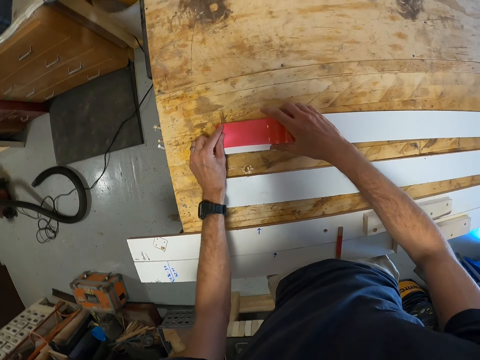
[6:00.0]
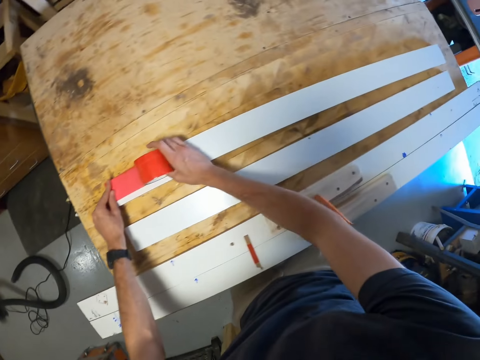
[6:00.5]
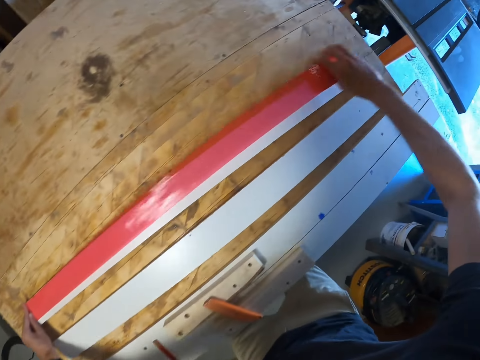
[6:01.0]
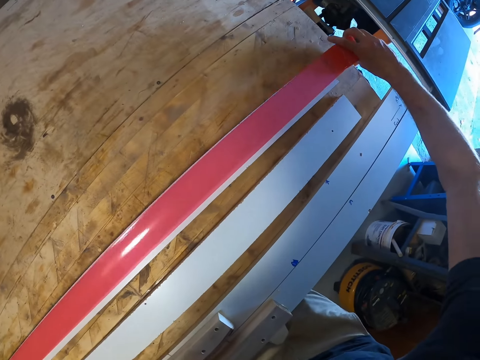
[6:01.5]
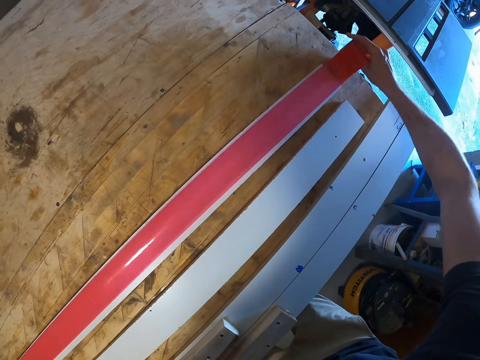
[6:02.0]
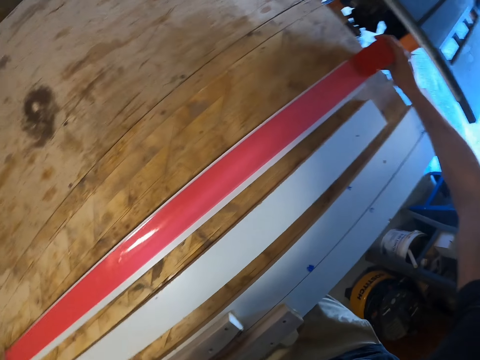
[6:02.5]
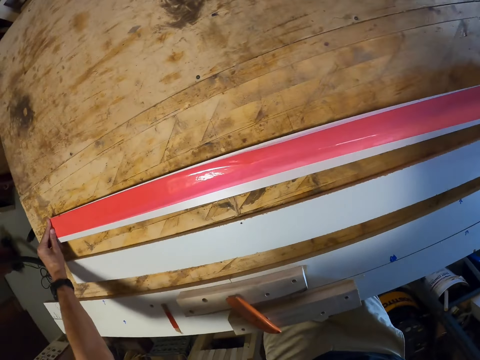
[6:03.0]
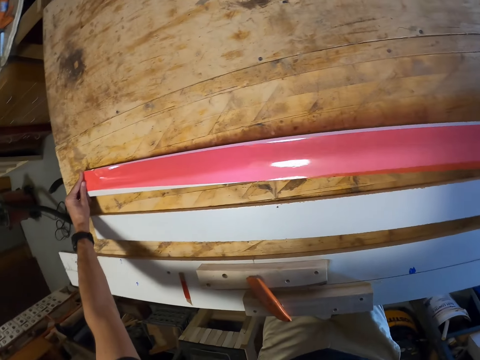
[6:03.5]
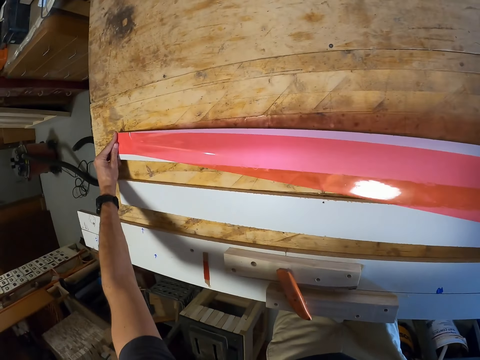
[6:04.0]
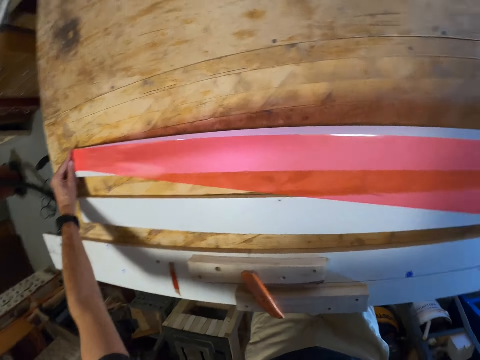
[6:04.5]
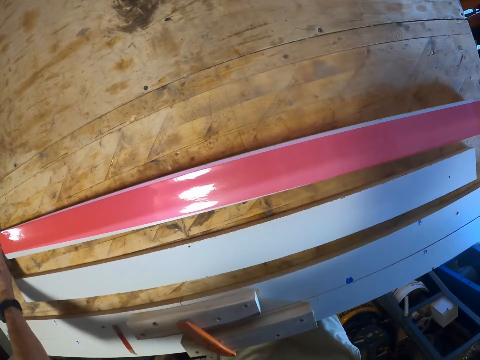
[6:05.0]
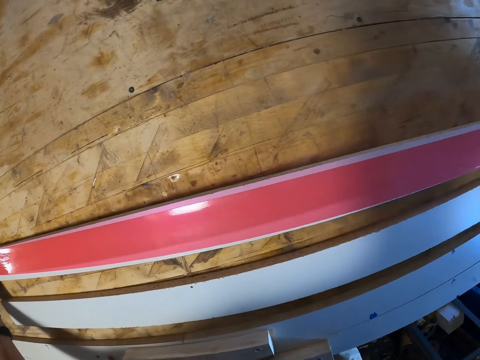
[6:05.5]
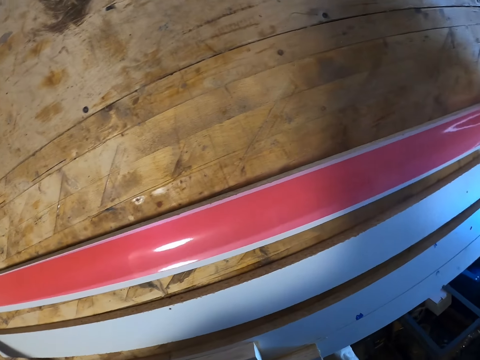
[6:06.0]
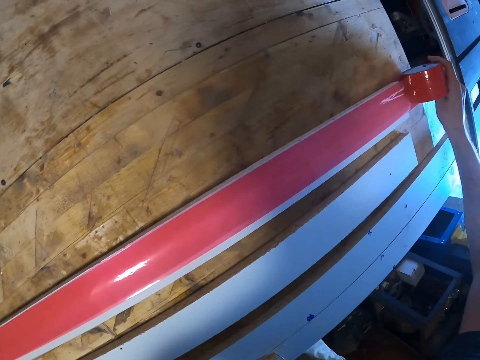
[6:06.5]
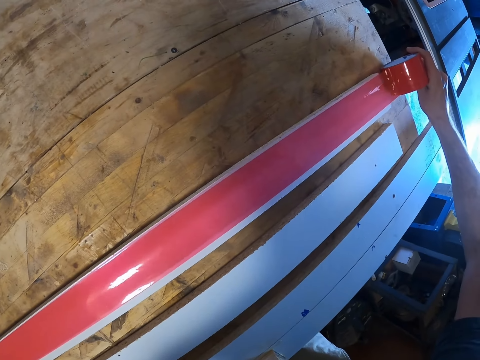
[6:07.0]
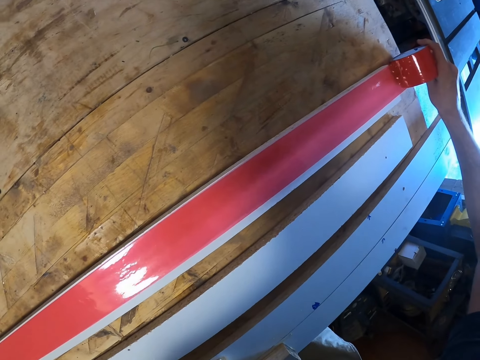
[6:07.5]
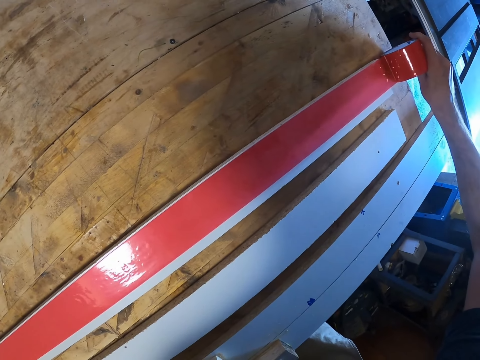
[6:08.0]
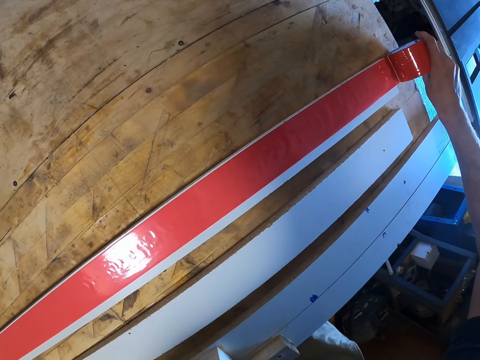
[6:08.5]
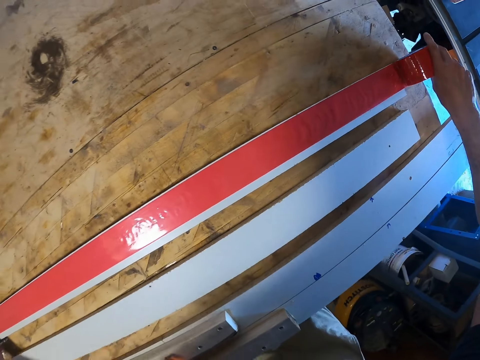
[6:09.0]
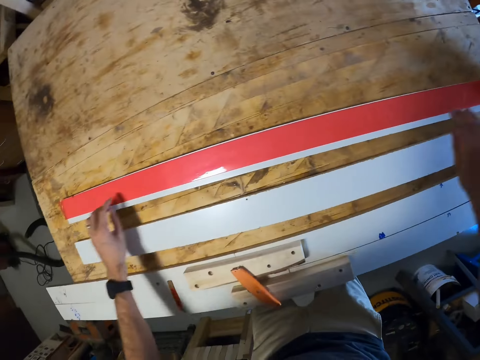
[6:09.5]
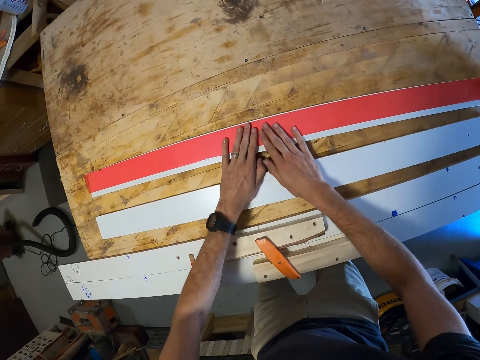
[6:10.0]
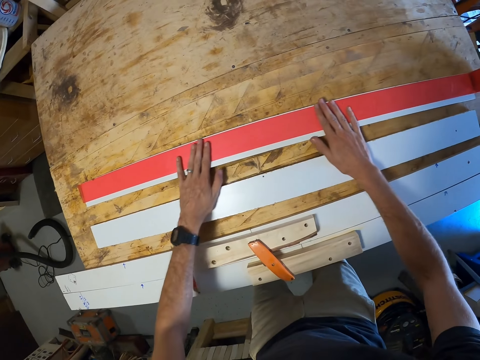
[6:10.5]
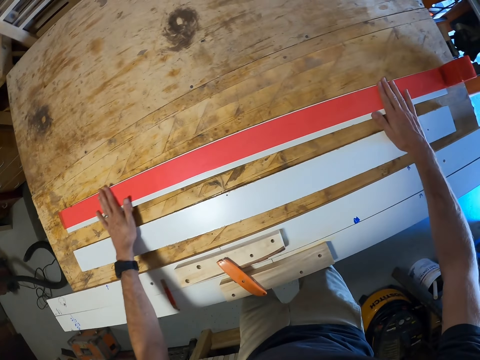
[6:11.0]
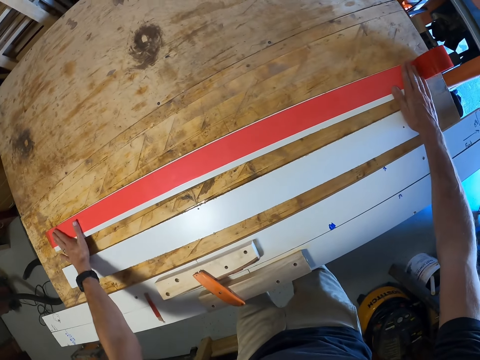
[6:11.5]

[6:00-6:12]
The camera wearer pulls tape or sellotape over a piece of wood. They apply the sellotape on the piece of wood. They pull the sellotape. They press the sellotape on the piece of wood.

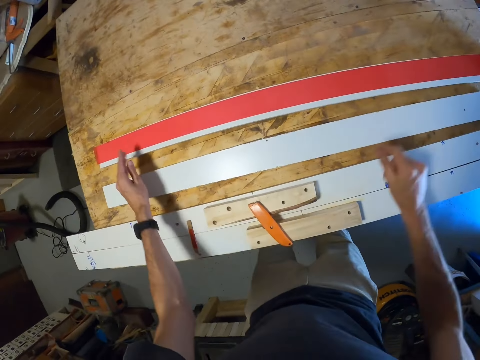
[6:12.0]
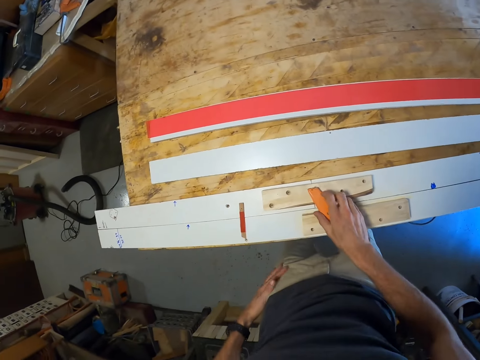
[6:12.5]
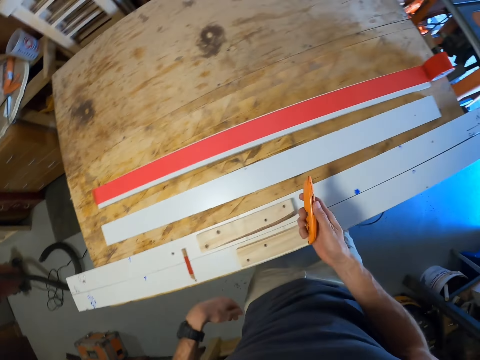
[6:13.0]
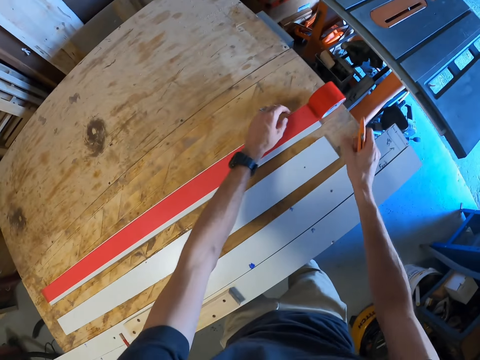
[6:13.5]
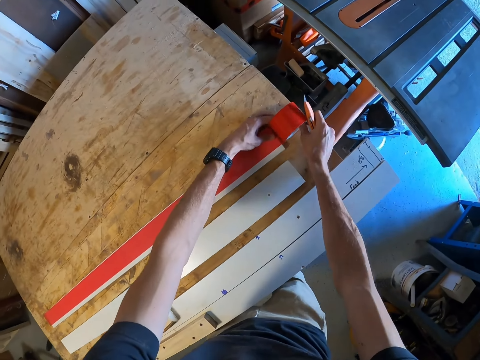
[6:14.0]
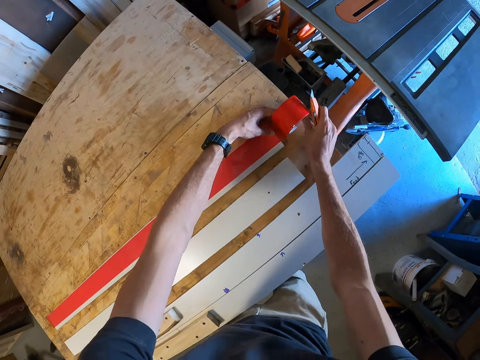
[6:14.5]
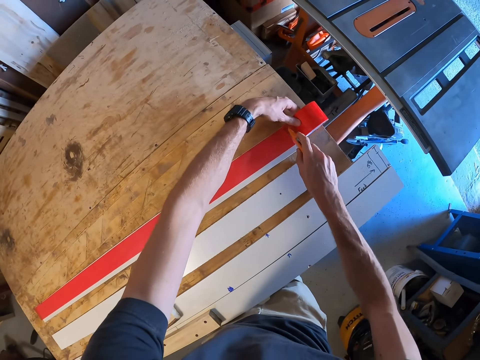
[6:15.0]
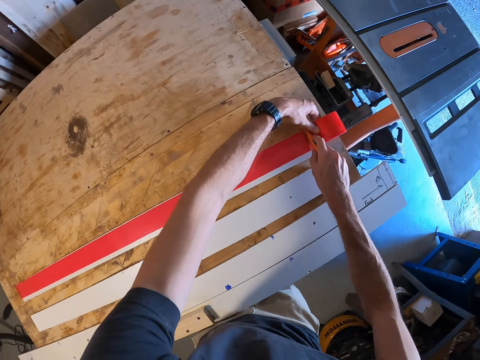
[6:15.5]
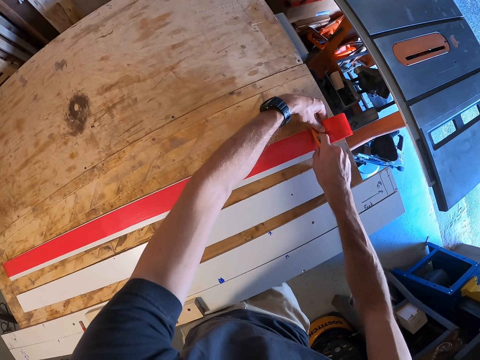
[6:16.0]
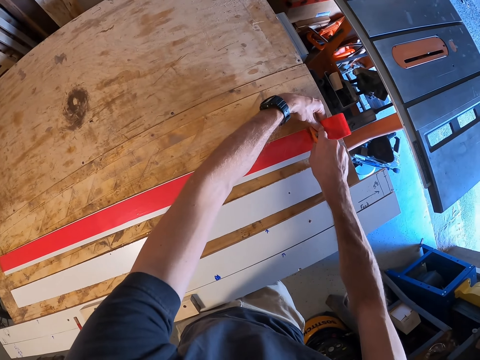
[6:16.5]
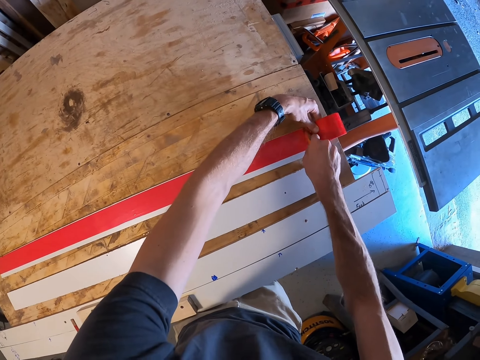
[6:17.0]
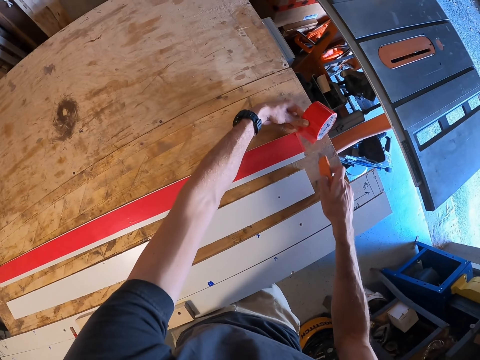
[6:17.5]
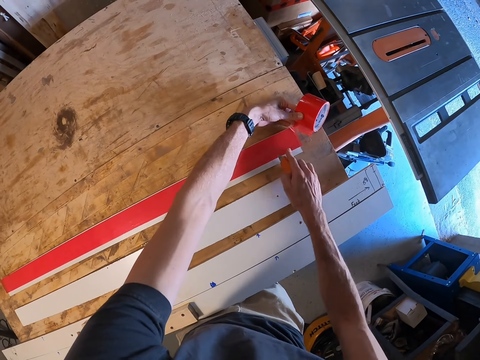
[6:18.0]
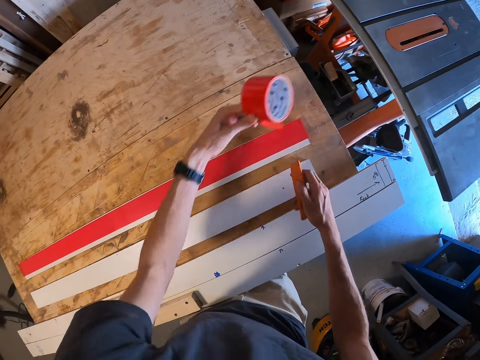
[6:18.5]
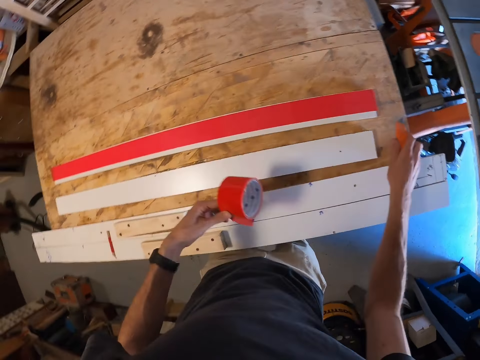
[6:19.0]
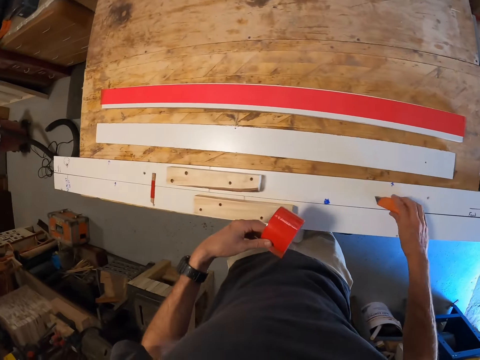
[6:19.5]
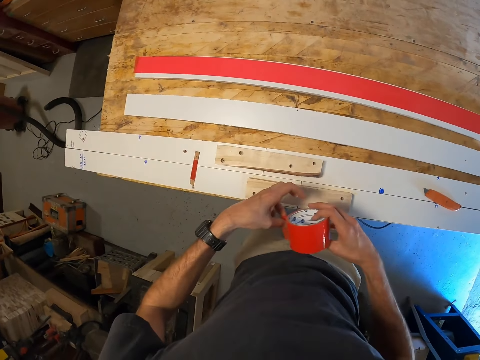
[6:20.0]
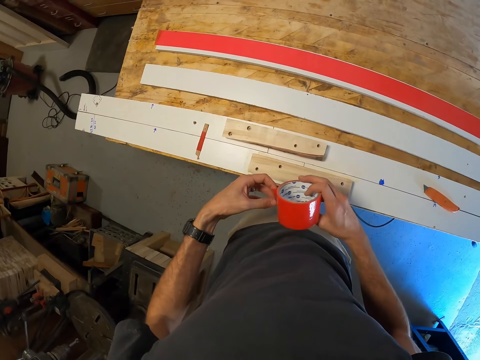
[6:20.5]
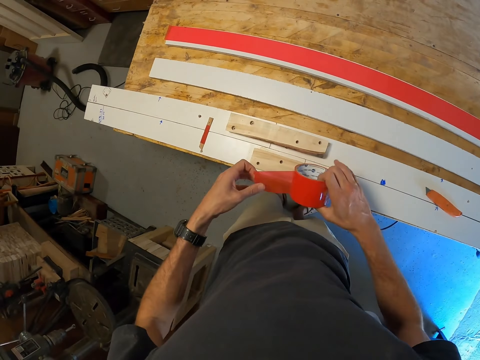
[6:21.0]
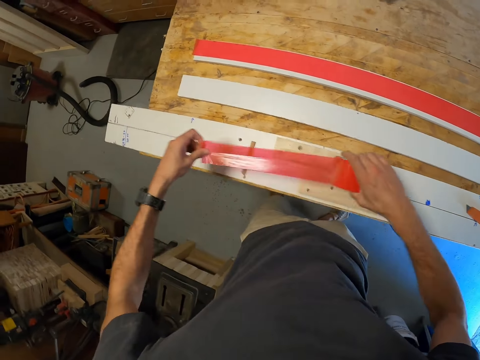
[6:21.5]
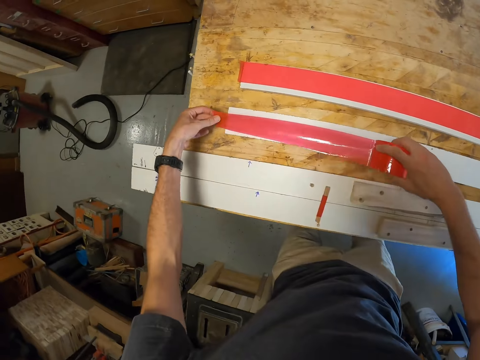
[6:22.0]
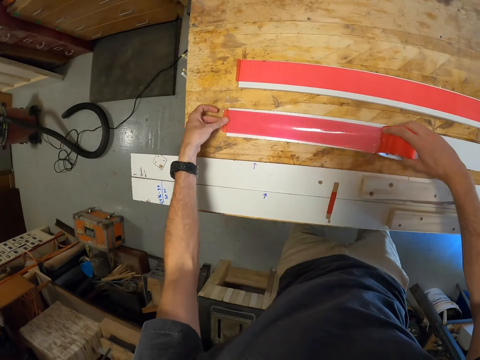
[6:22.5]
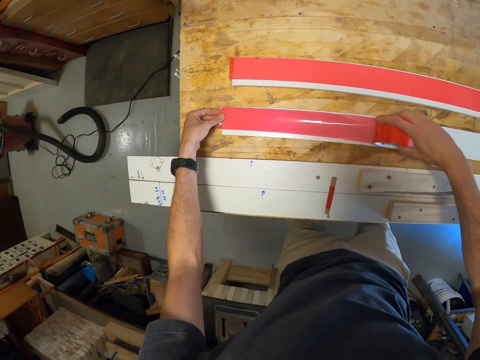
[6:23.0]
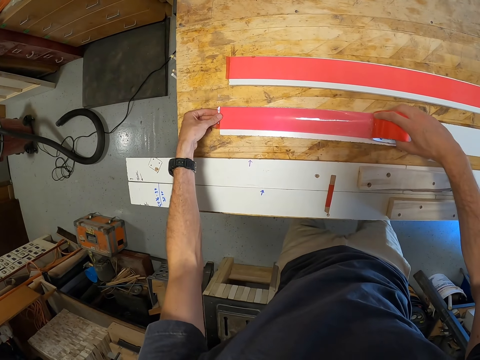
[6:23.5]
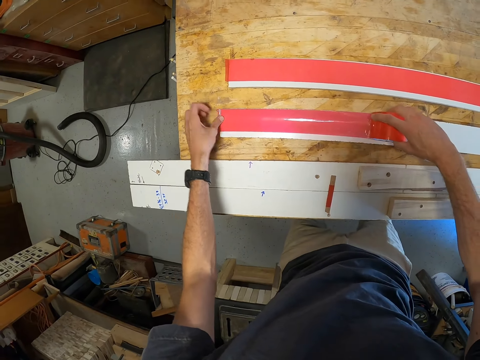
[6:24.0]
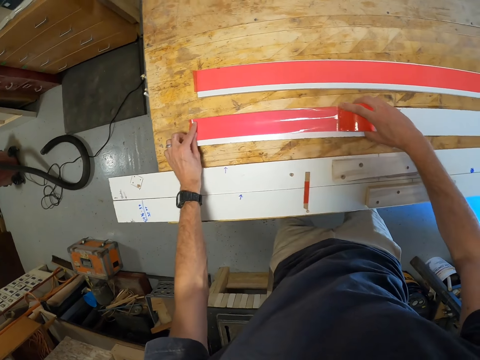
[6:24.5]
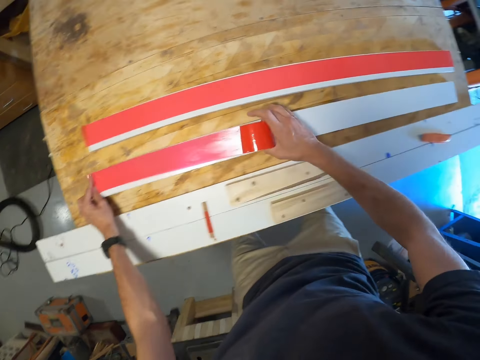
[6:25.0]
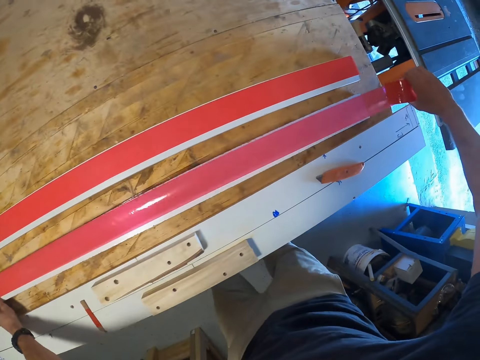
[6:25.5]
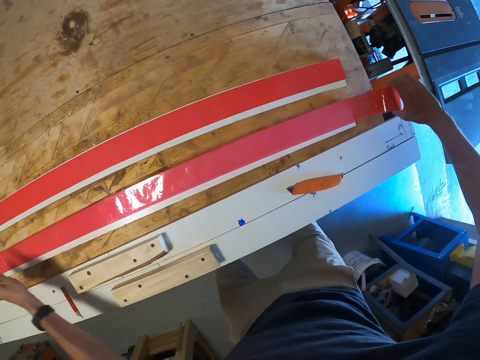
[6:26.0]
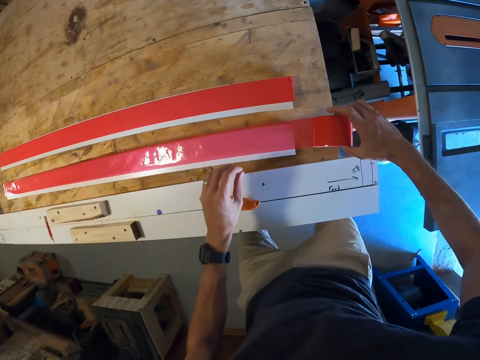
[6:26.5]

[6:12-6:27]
The camera wearer picks up a blade cutter. He holds a sellotape. He cuts the sellotape with a blade. He touches the wood with his right hand. He moves his left hand. He places the blade cutter on pieces of wood. He holds the sellotape with both hands. He pulls the sellotape. He applies the sellotape on a piece of wood. He pulls the sellotape.
